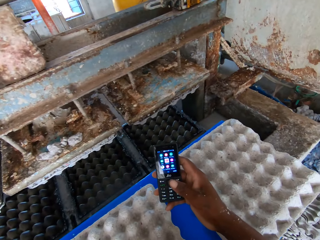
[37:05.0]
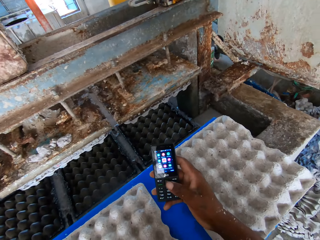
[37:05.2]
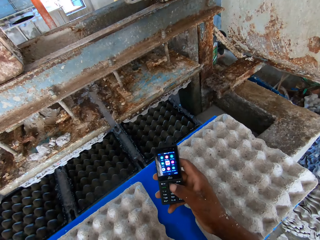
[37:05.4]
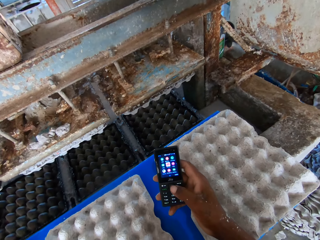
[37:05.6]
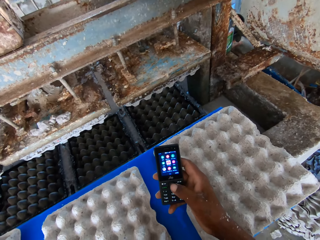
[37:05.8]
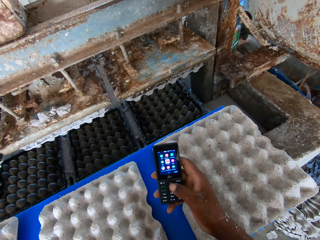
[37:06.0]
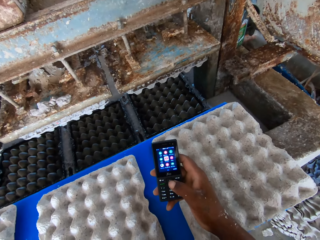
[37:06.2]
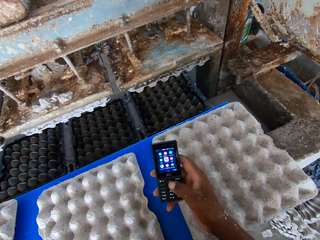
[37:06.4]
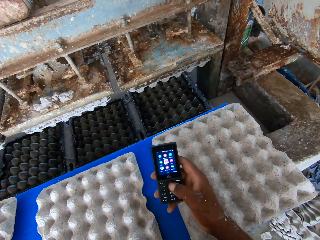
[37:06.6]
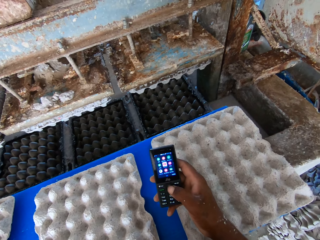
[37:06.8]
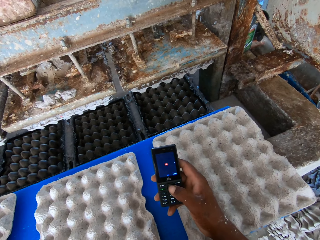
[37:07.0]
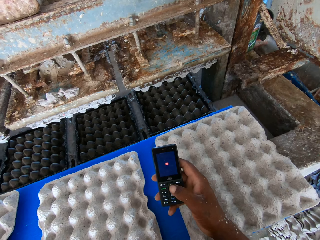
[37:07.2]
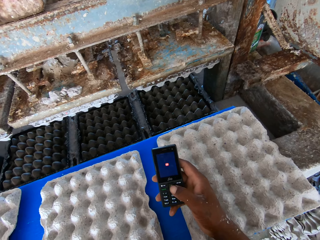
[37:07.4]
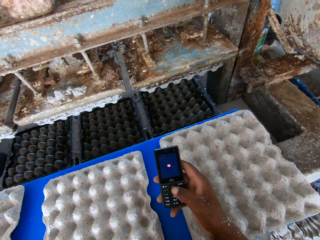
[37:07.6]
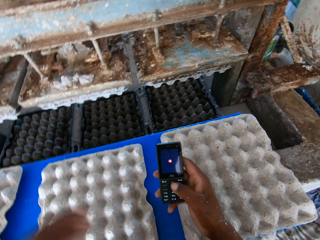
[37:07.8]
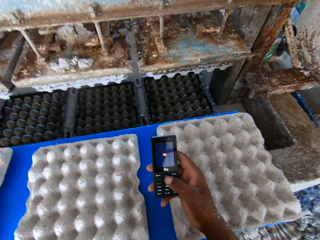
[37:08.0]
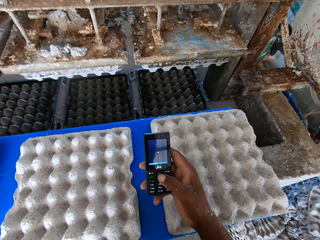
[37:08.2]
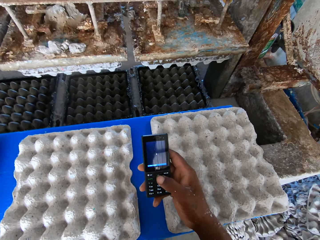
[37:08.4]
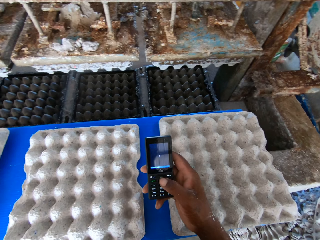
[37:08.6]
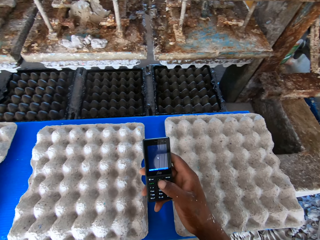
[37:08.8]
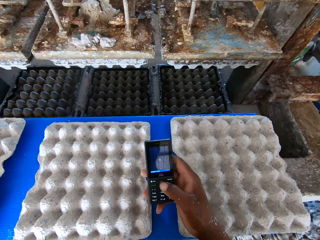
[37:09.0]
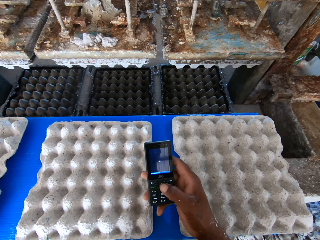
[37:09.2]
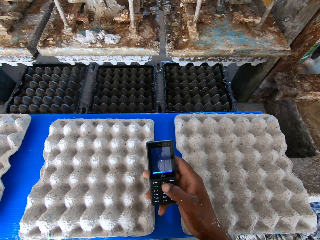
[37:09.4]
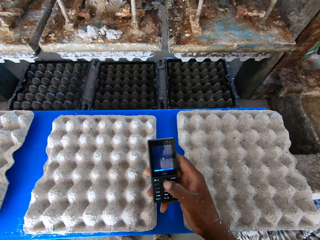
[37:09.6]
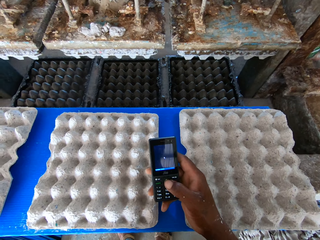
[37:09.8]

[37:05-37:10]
The camera wearer scrolls on the phone.

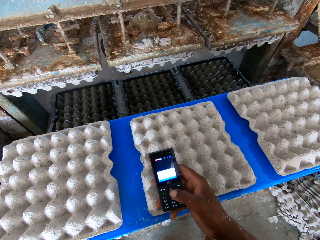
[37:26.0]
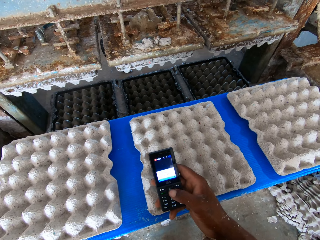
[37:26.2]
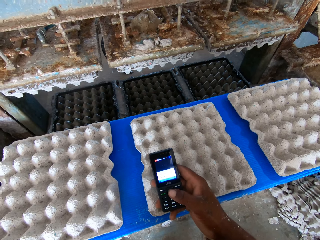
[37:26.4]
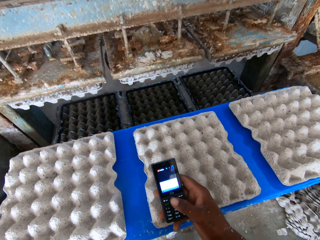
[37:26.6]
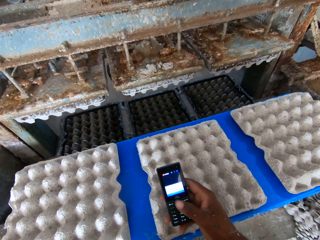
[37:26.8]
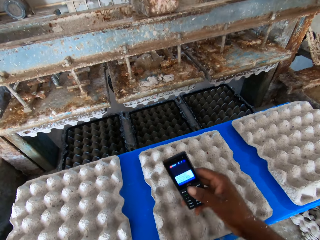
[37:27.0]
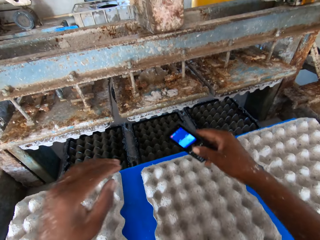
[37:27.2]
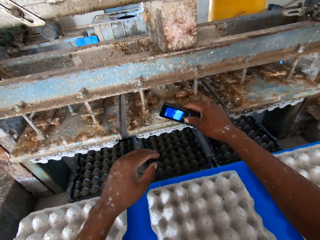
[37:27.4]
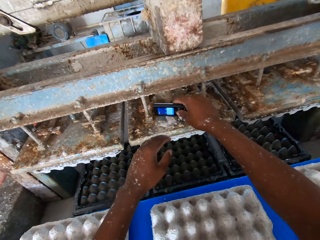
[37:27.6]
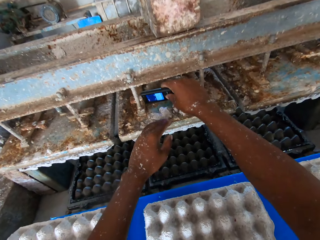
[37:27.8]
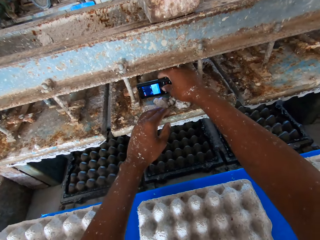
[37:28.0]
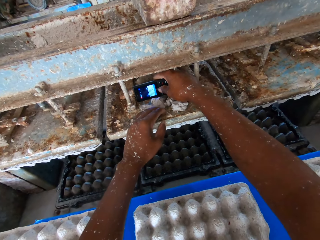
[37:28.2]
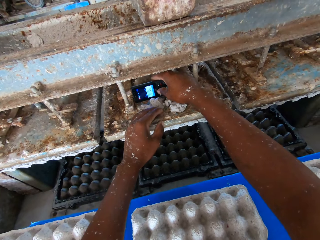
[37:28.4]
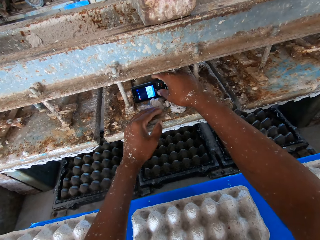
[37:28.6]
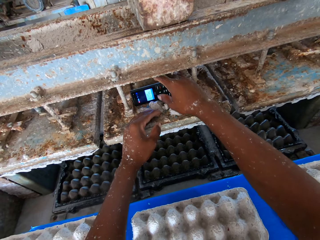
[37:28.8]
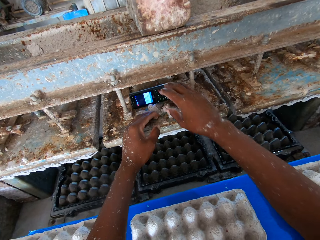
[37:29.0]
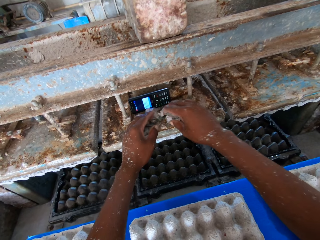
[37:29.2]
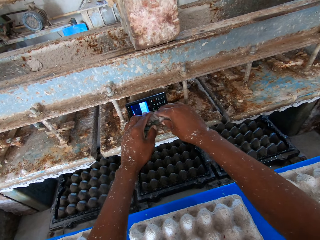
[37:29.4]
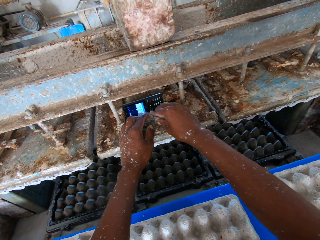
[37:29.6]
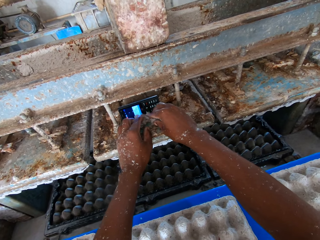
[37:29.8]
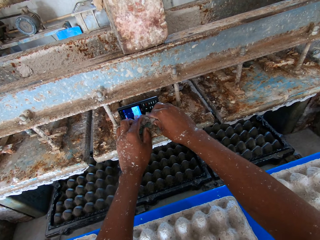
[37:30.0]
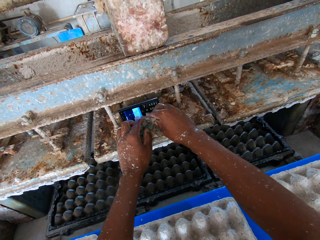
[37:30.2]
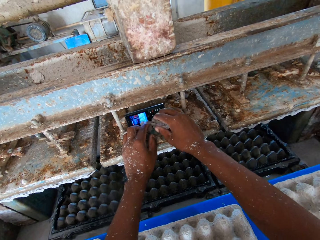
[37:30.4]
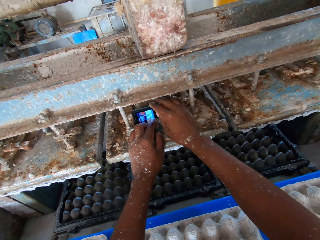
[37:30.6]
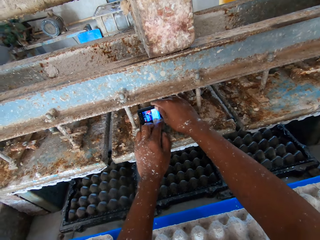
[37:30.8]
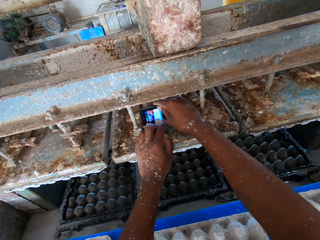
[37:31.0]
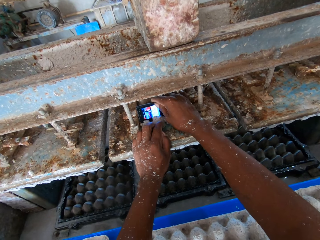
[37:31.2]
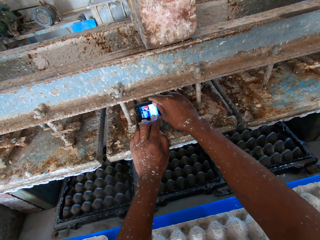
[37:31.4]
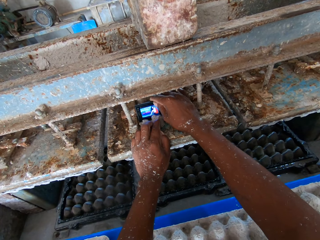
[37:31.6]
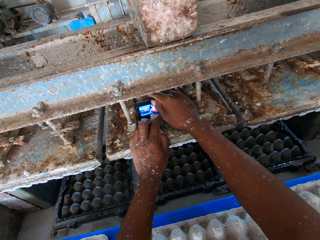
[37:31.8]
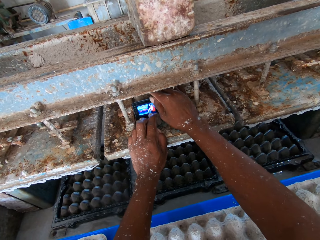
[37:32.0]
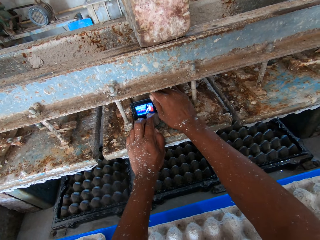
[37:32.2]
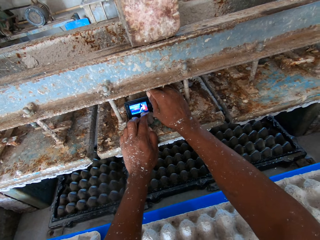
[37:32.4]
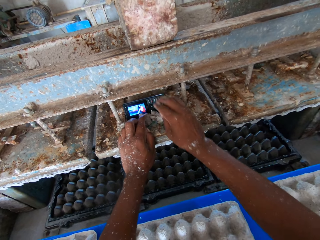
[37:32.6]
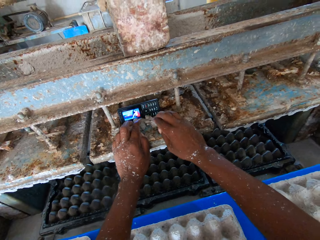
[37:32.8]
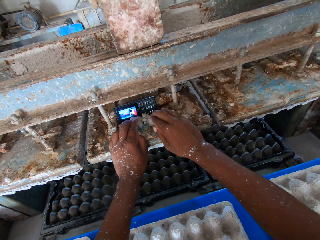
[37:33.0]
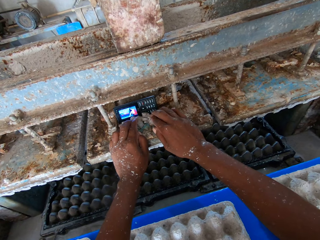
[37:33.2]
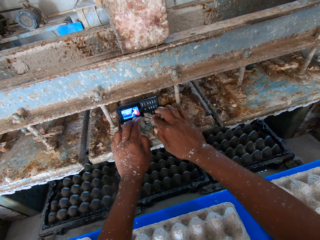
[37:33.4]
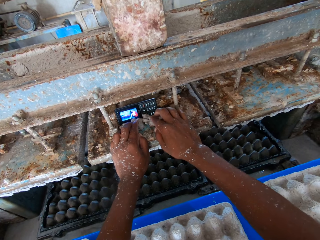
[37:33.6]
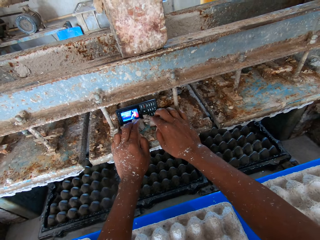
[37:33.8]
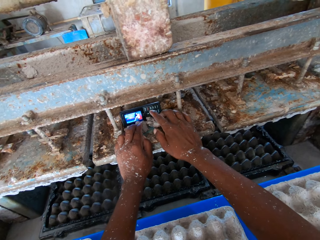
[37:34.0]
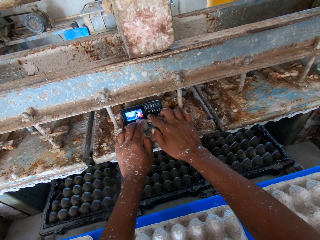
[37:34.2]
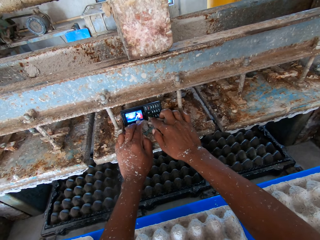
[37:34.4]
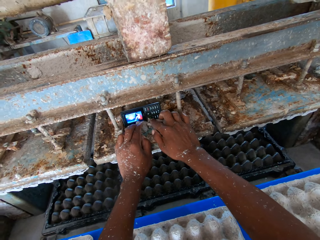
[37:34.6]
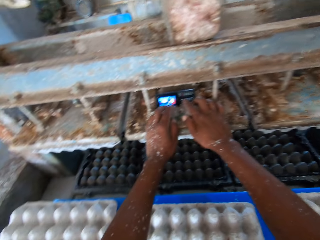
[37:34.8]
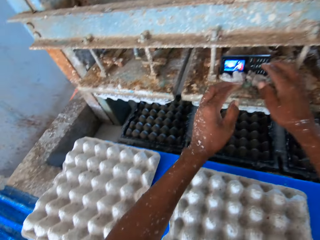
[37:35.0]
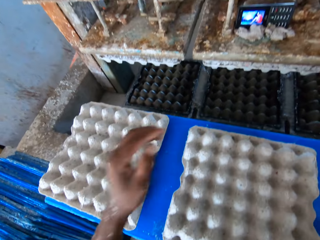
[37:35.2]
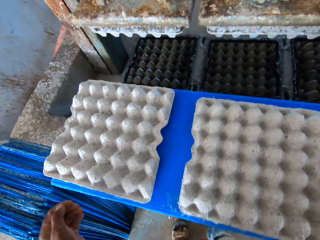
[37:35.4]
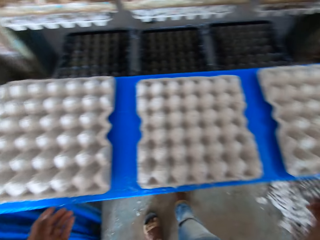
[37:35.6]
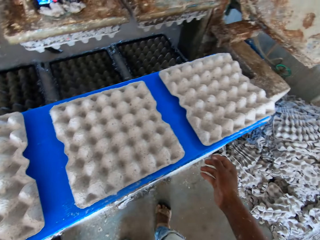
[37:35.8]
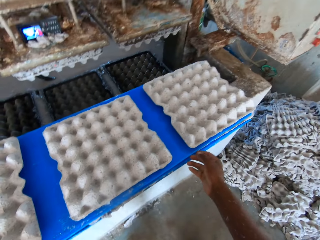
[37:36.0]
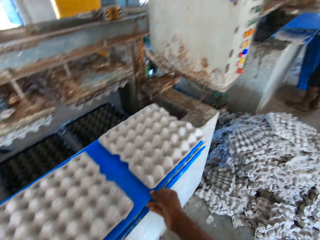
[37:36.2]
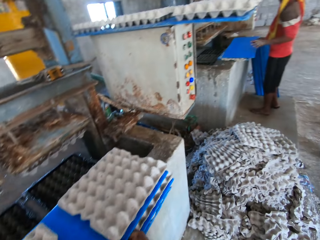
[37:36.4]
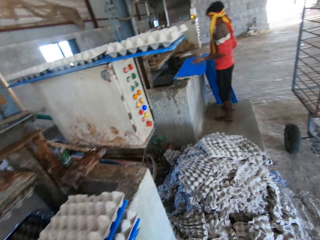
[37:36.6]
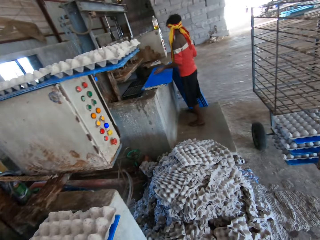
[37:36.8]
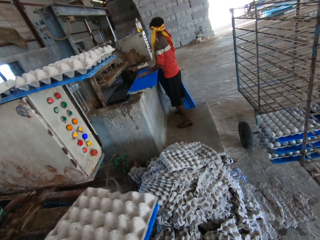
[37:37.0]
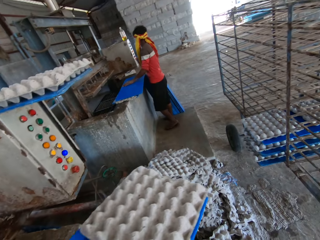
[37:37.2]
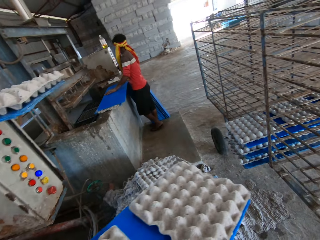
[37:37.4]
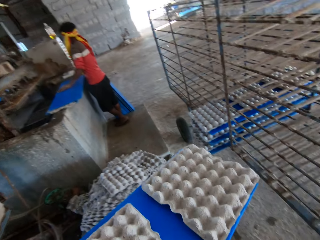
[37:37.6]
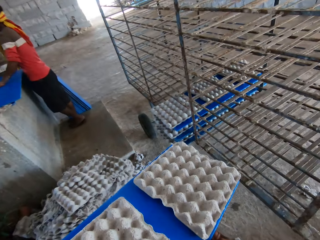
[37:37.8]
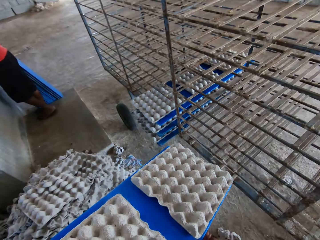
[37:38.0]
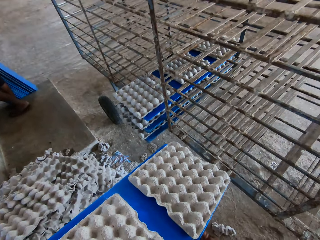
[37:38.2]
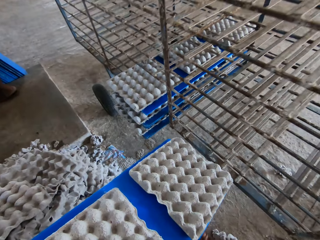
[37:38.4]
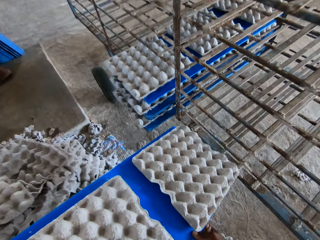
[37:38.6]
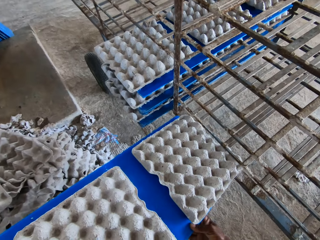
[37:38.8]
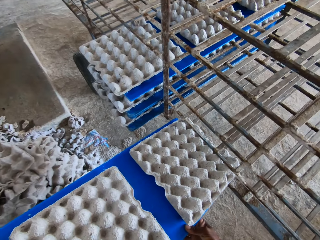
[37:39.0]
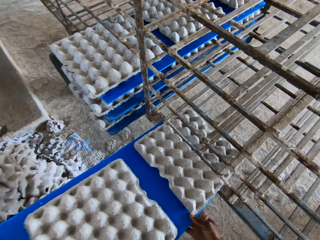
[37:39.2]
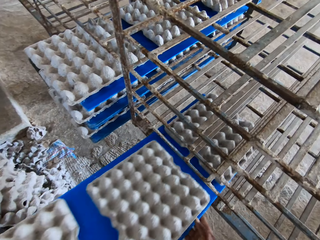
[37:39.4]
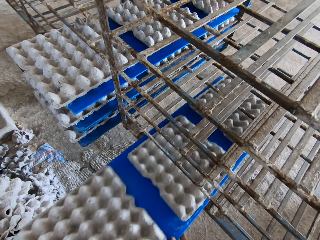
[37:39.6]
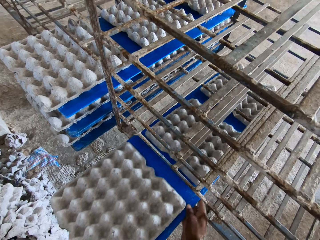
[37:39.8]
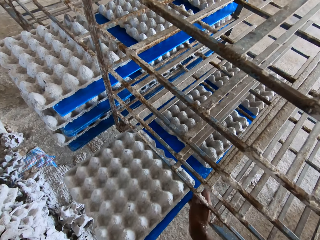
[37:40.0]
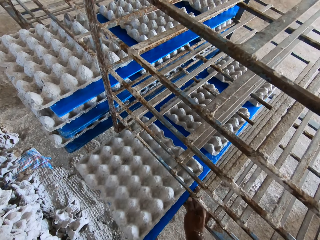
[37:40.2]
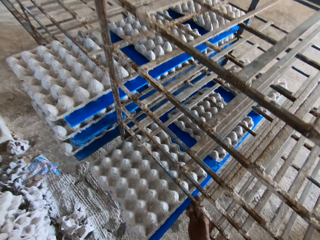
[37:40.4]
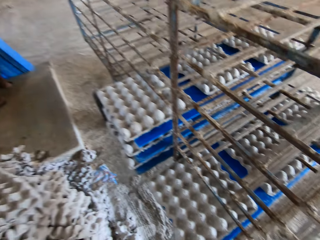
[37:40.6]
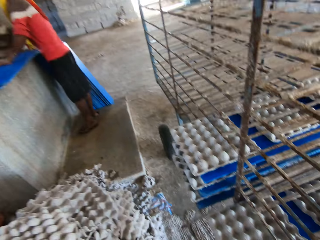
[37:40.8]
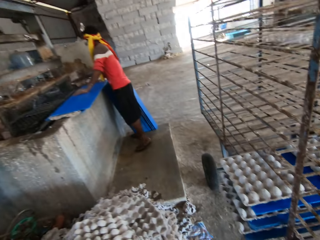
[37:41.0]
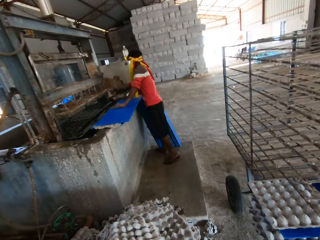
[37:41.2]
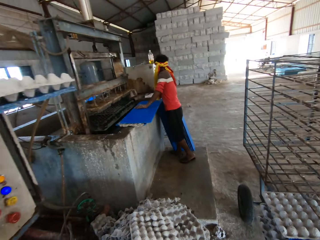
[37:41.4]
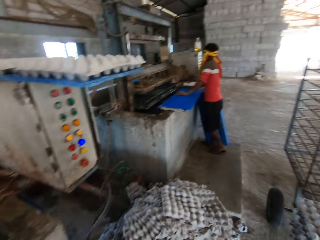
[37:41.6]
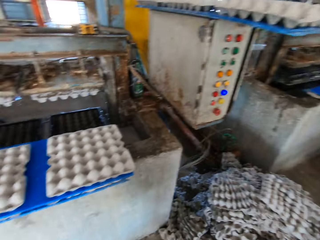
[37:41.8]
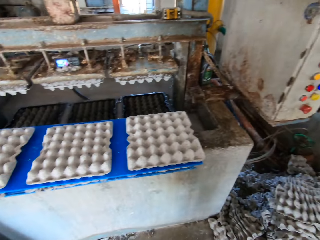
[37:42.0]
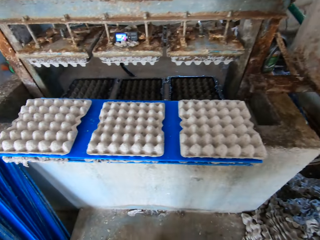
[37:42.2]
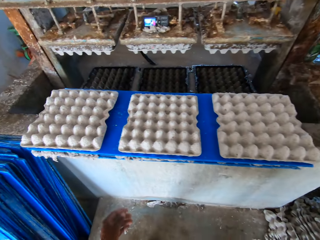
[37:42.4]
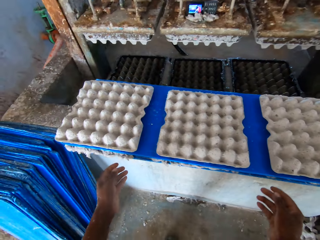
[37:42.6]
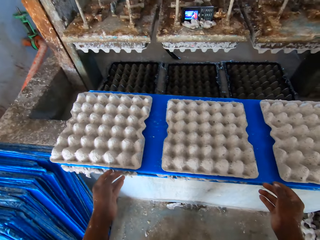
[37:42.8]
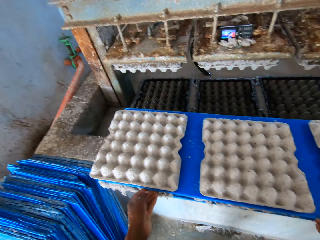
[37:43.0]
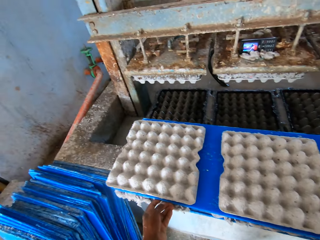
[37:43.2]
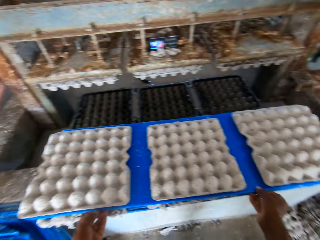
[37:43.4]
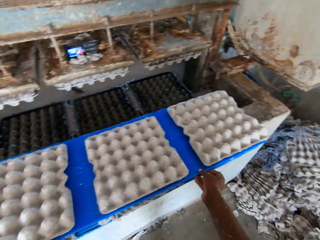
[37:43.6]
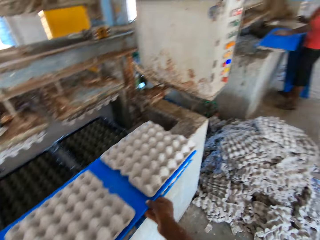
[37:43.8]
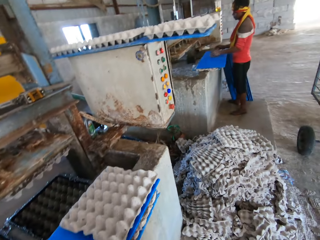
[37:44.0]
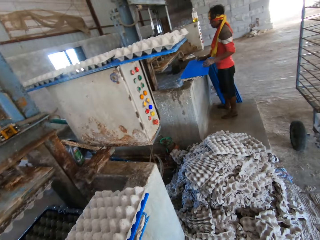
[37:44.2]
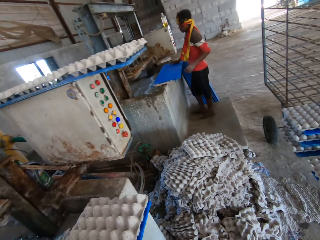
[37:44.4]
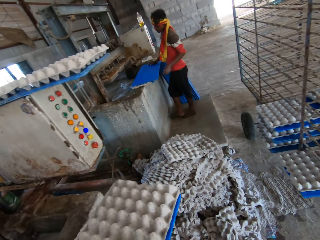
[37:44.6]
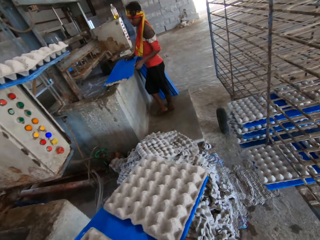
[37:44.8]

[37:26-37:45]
The camera wearer drops the phone on the egg tray machine with his right hand. He shoves some pulp towards the phone on the egg tray machine with his left hand. He shoves some pulp towards the phone on the egg tray machine with his hands. He picks the egg tray on the platform with his hands with the tray picker. A man picks a tray on the floor with his right hand. The camera wearer moves the egg tray to the rack with his hands. He interacts with the man. He picks the egg tray on the platform with his hands with the tray picker.
